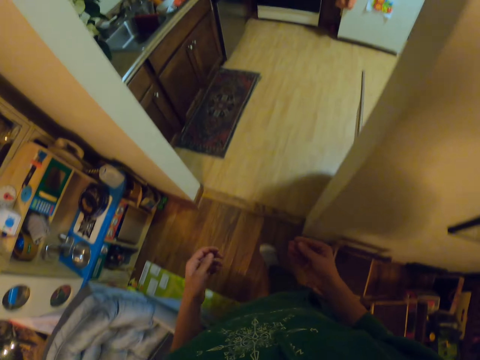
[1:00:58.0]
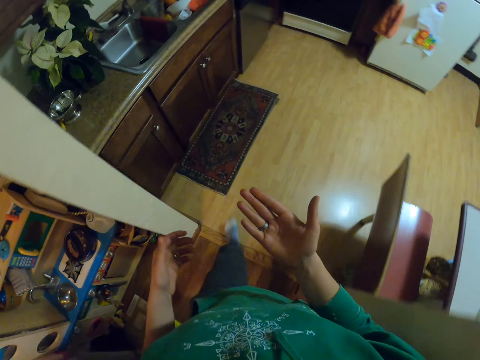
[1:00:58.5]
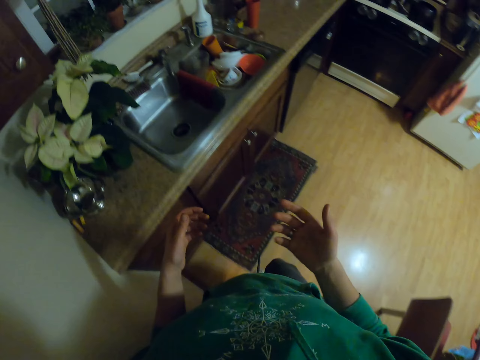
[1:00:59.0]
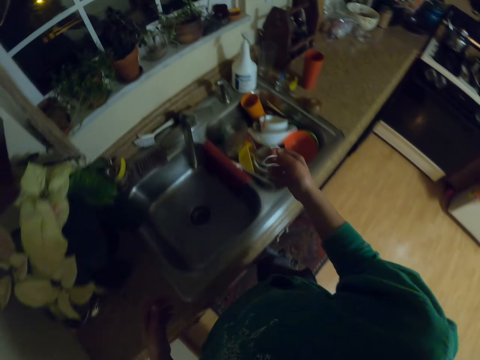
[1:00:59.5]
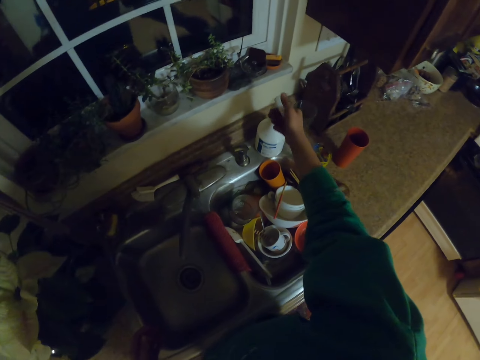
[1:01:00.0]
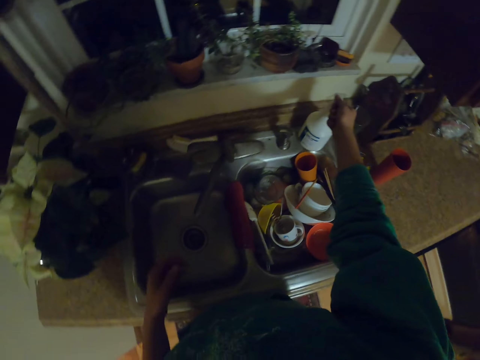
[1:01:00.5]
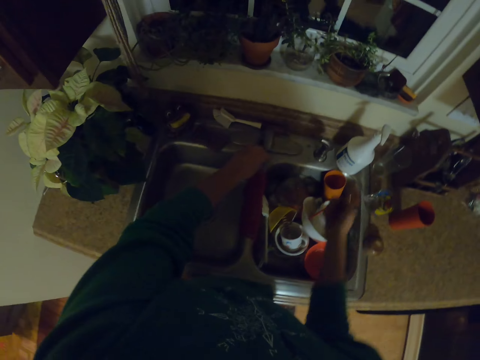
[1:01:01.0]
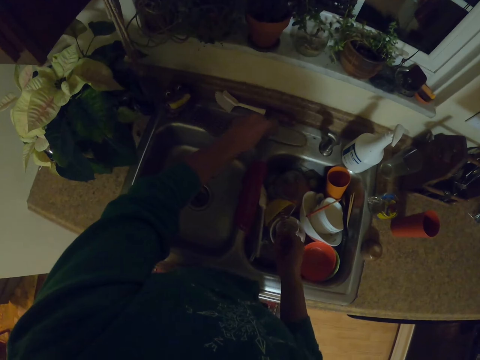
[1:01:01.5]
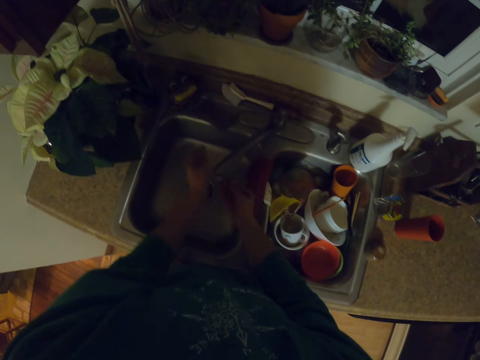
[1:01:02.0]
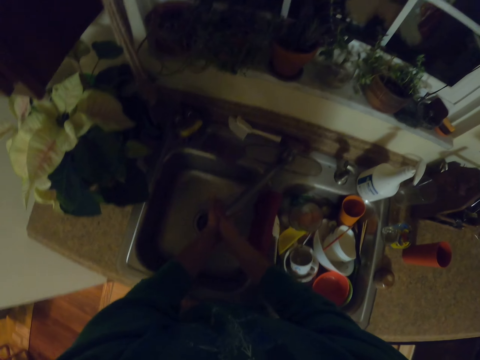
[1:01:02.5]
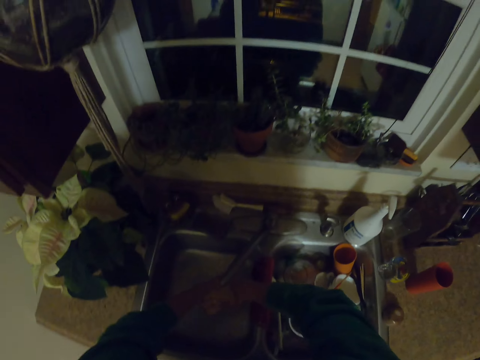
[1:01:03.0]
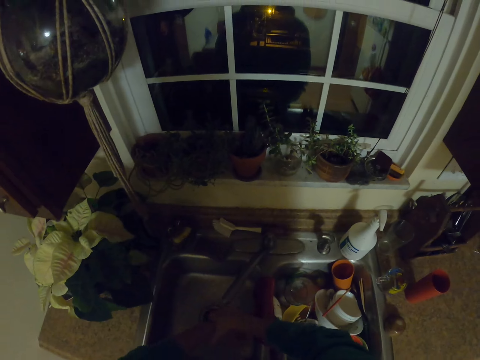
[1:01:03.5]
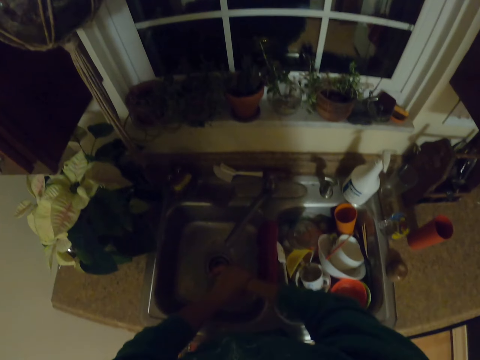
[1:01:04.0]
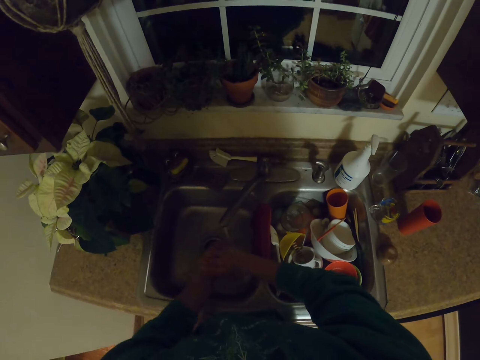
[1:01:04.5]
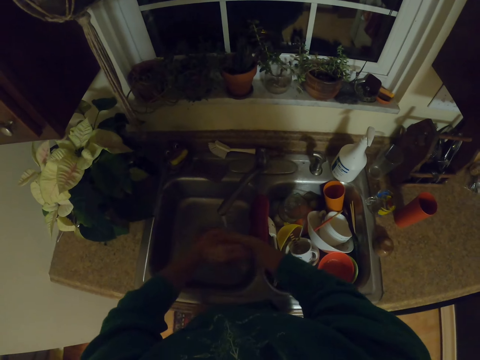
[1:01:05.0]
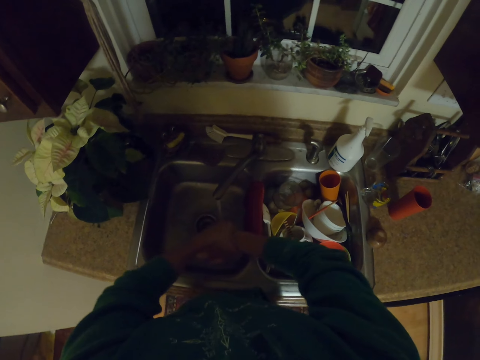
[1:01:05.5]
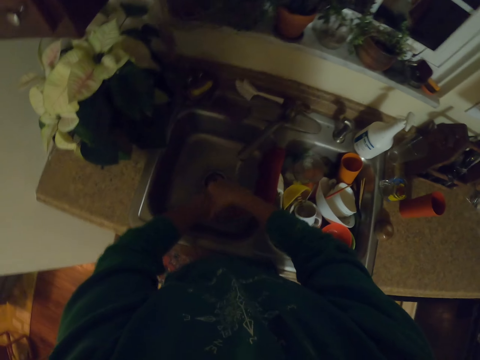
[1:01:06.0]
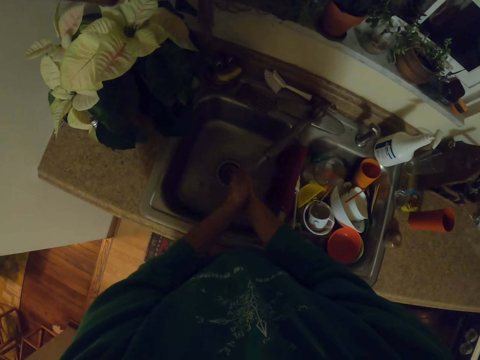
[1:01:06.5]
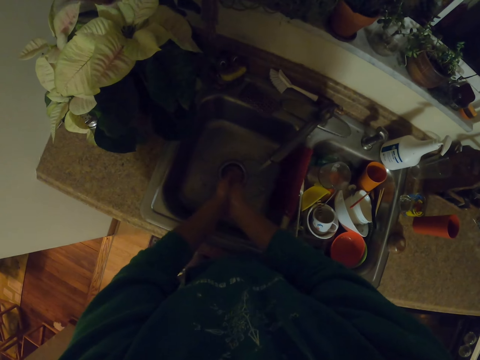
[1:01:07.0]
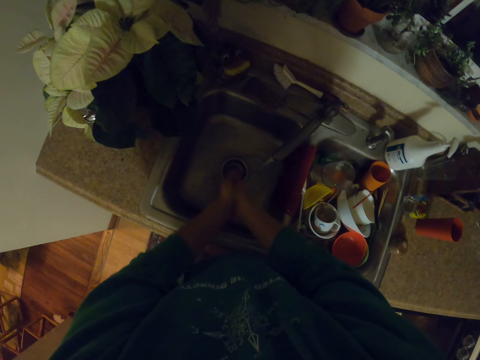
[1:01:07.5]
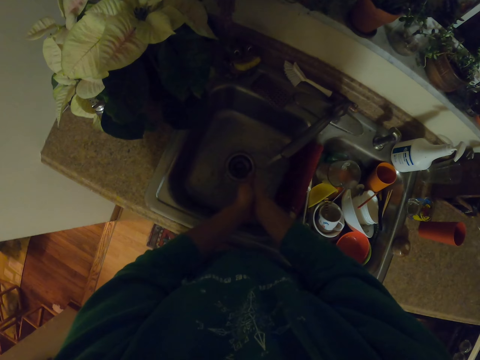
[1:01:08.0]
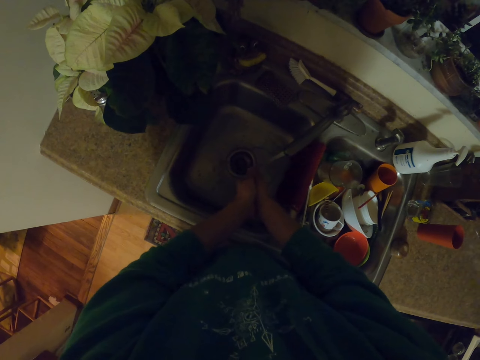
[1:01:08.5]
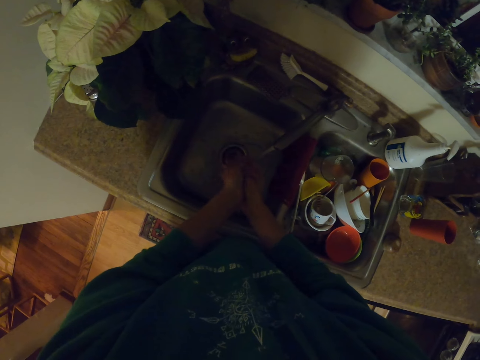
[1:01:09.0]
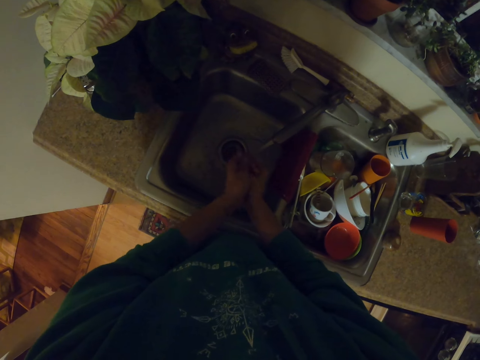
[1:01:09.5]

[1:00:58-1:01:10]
The camera wearer stands up, walks towards the sink, and looks at the hands. They press the liquid soap to the hands. They turn on the tap. They wash the hands.

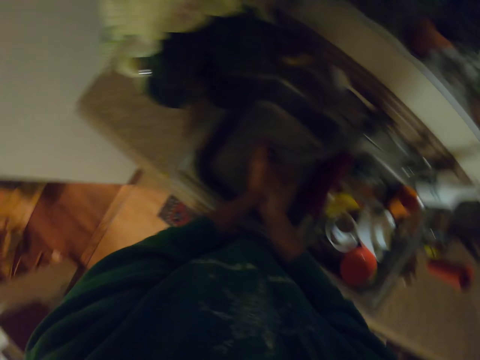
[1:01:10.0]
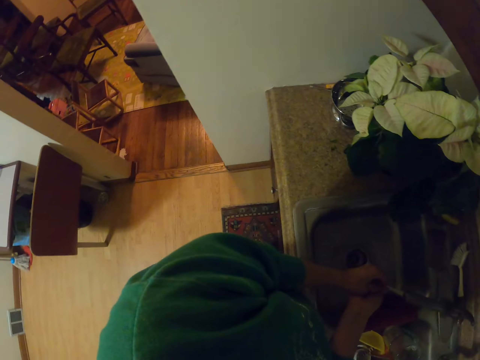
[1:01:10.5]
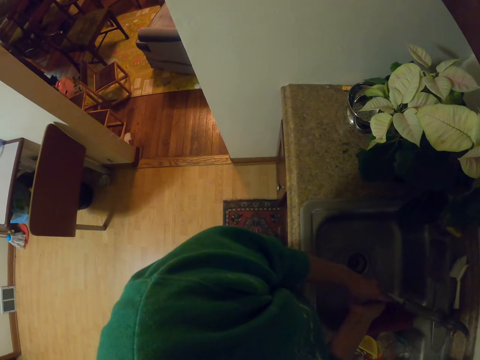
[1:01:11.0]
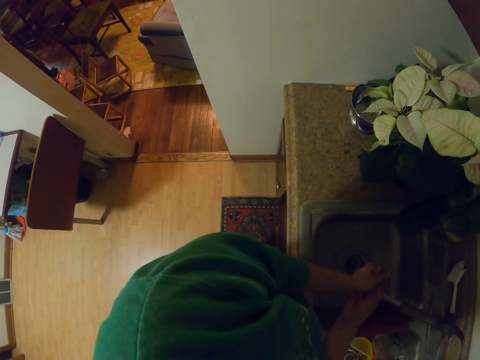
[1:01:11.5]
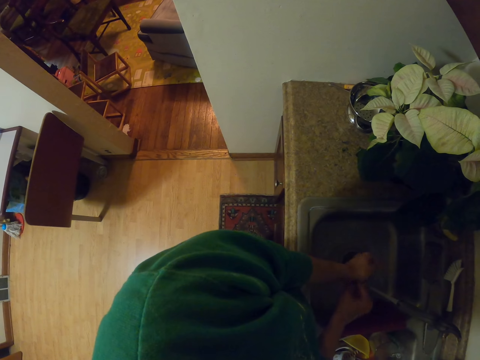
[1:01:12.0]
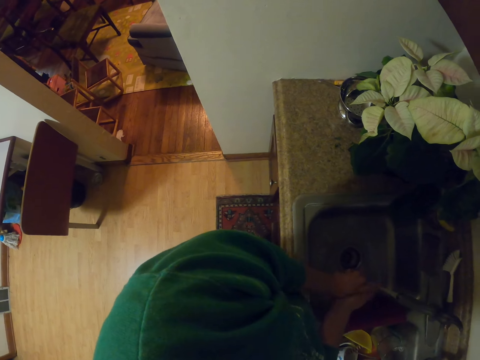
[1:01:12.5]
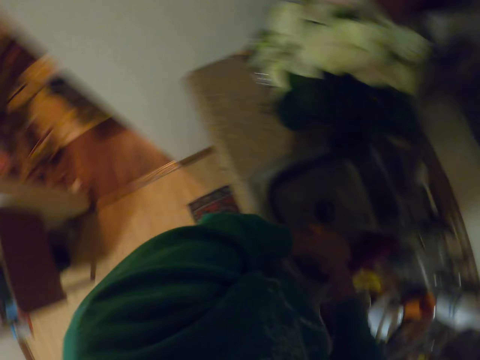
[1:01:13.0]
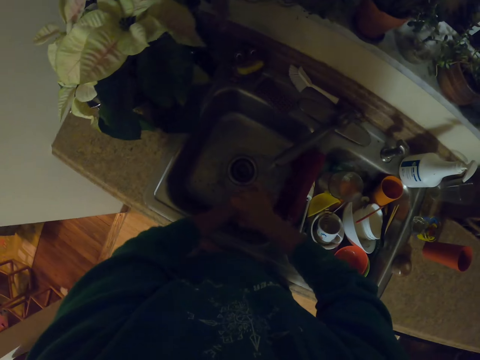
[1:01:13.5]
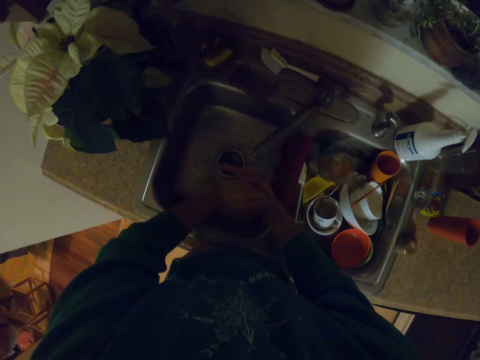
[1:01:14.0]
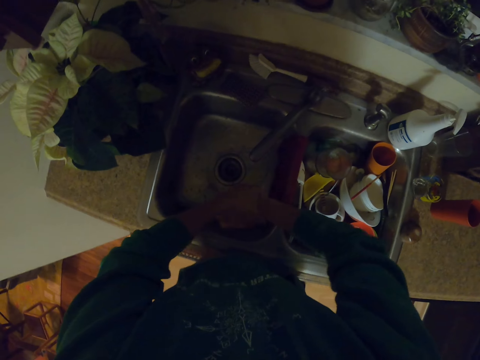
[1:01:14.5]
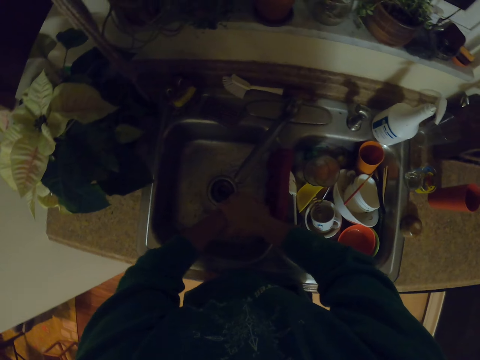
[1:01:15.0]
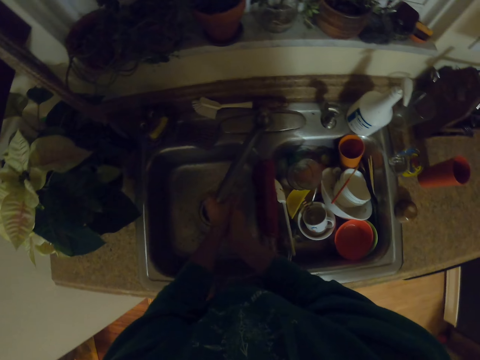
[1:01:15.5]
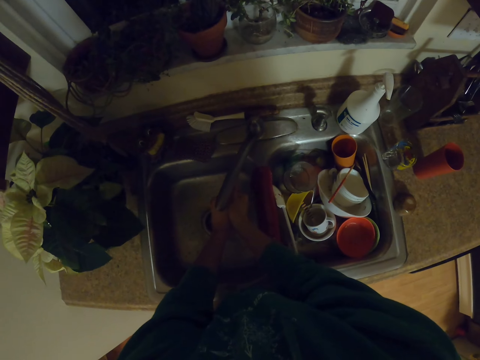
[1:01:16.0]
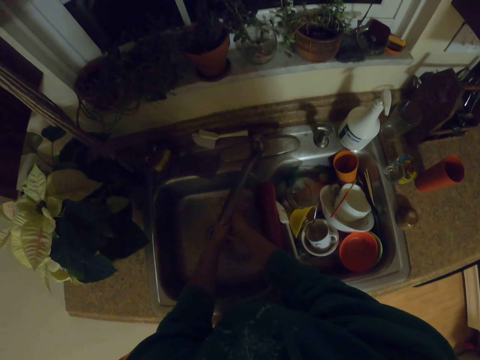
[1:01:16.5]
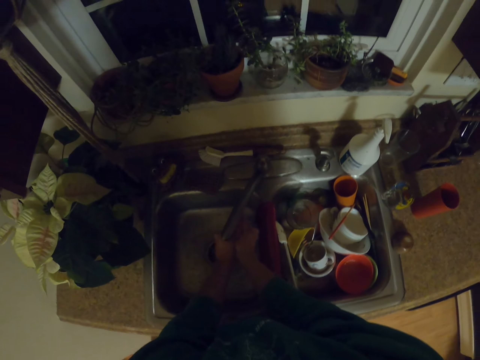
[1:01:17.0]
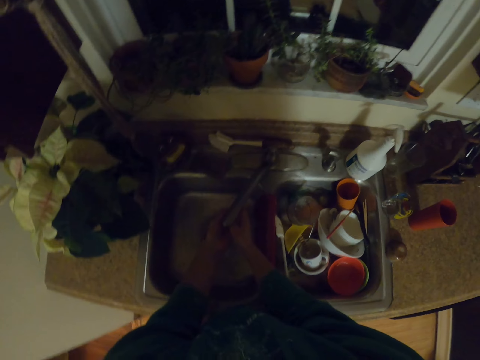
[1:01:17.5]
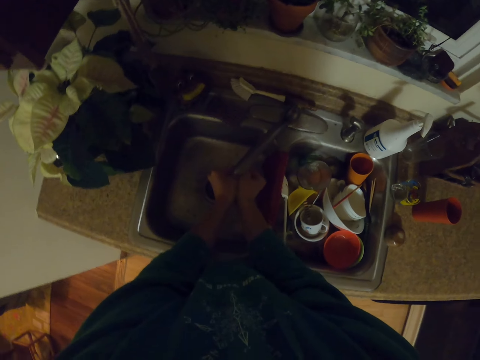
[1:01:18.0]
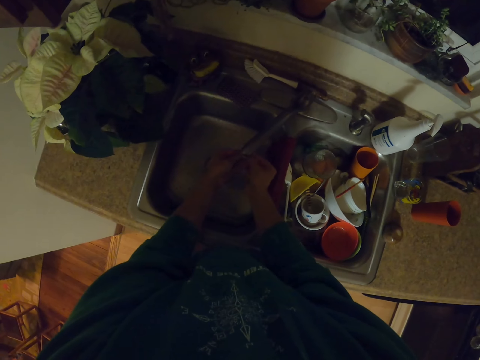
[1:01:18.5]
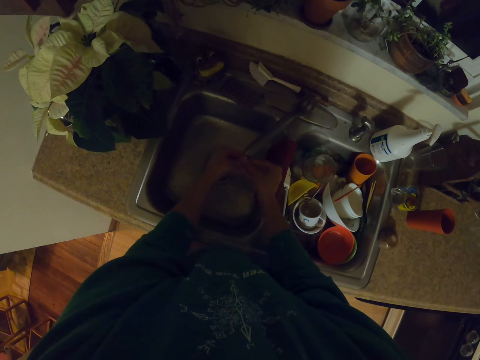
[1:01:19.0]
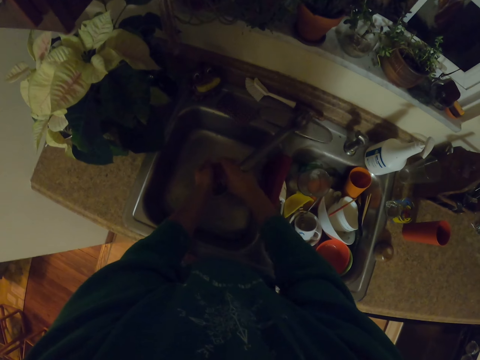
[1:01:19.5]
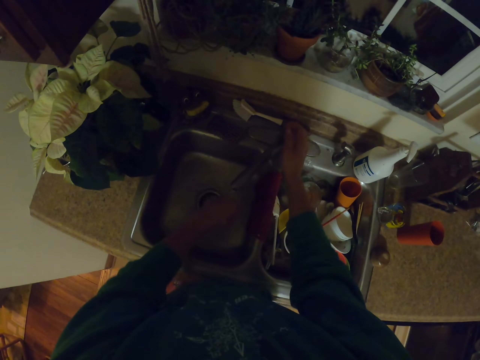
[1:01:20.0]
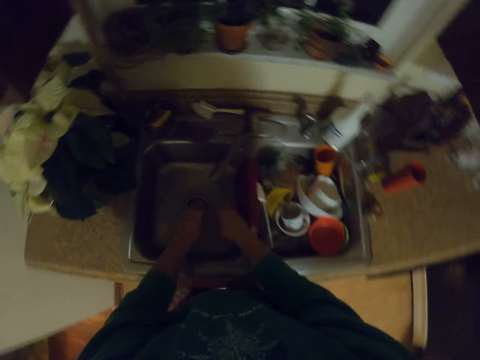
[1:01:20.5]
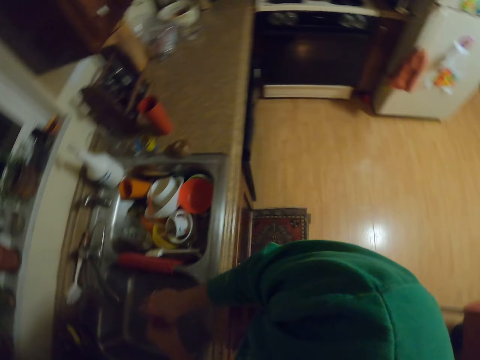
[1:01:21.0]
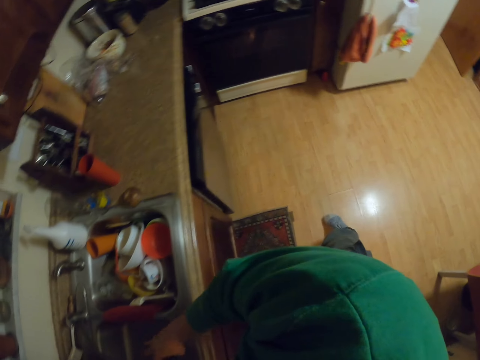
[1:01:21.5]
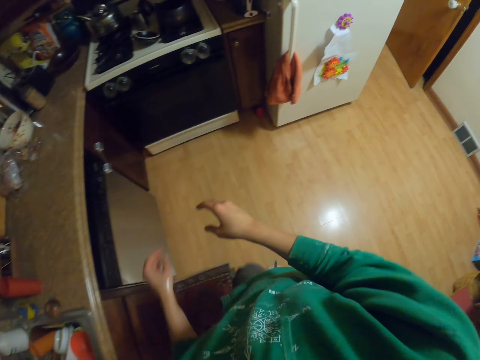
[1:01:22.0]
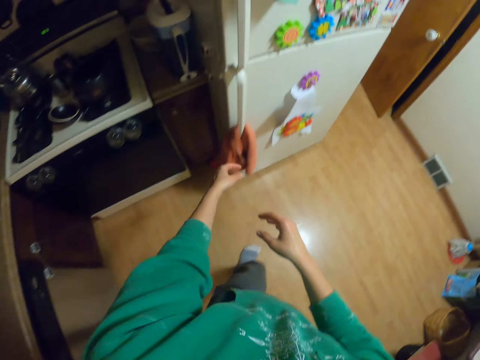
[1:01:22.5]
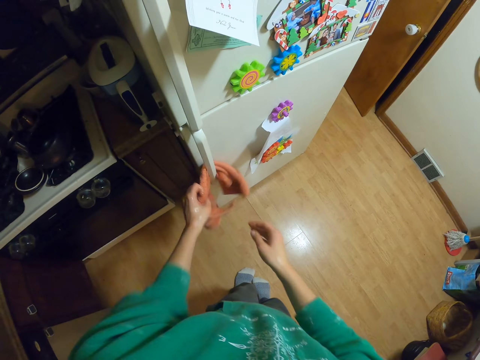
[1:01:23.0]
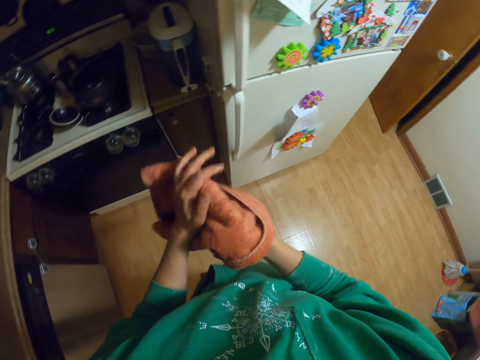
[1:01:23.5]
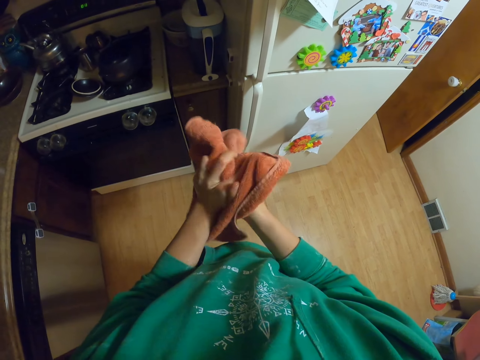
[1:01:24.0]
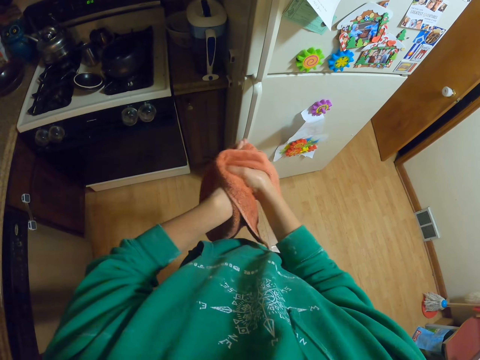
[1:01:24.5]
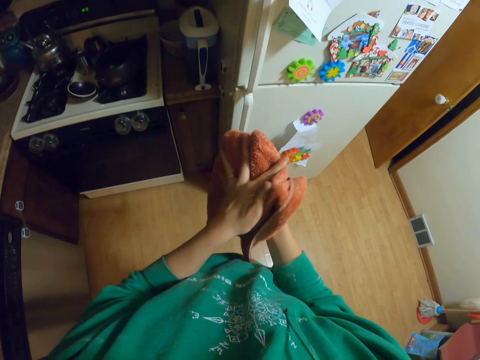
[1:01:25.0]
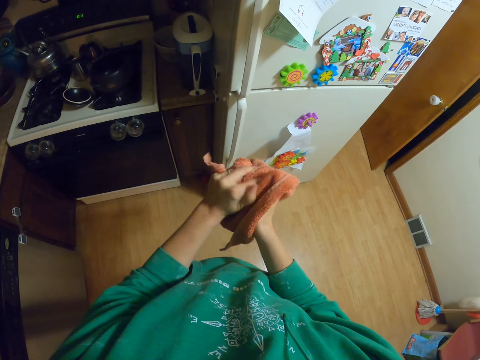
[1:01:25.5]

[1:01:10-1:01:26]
The camera wearer looks around. They wash the hands. They turn off the tap. They walk towards the towel. They pick up the towel. They dry the hand with the towel.
